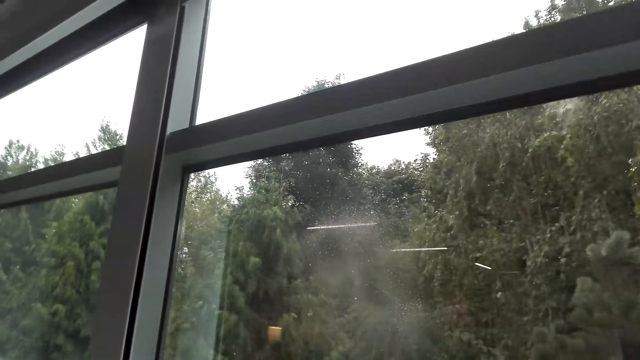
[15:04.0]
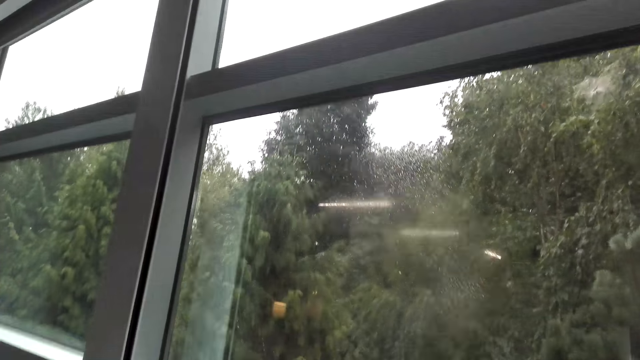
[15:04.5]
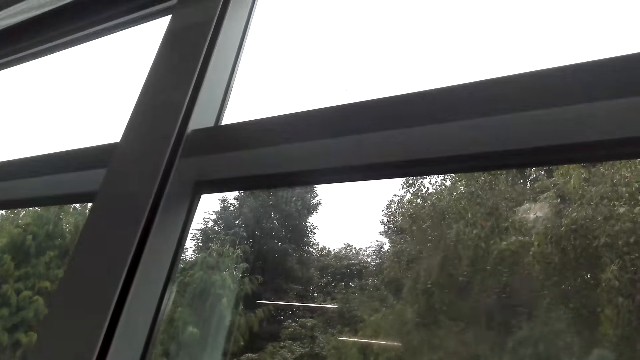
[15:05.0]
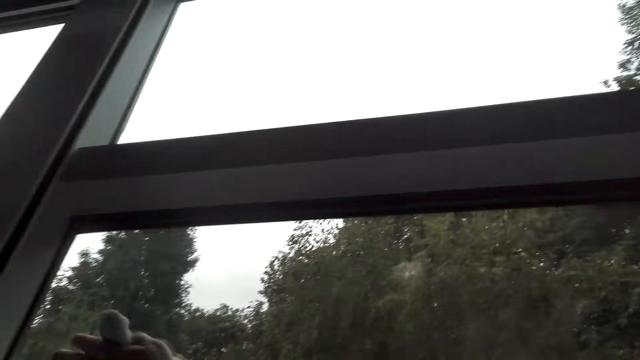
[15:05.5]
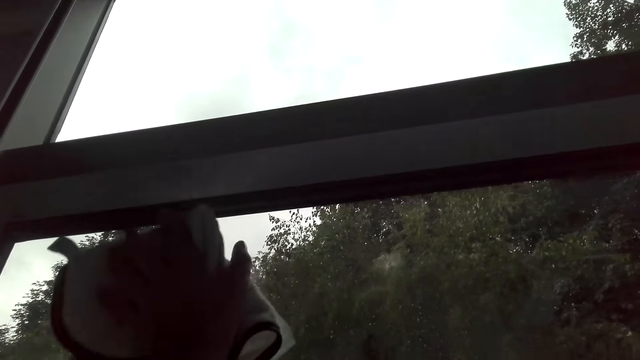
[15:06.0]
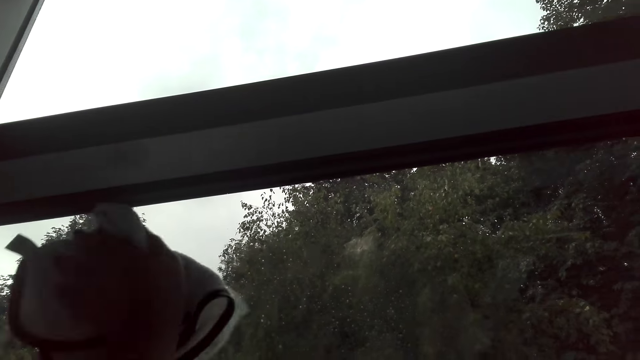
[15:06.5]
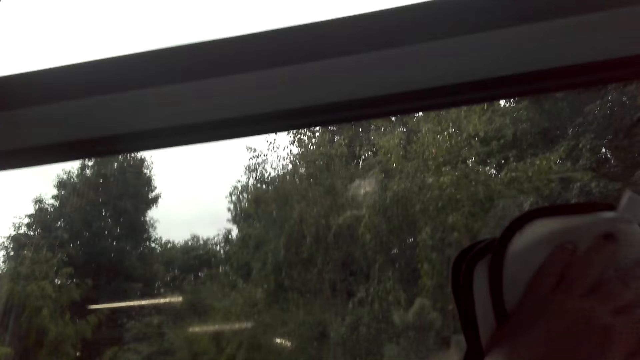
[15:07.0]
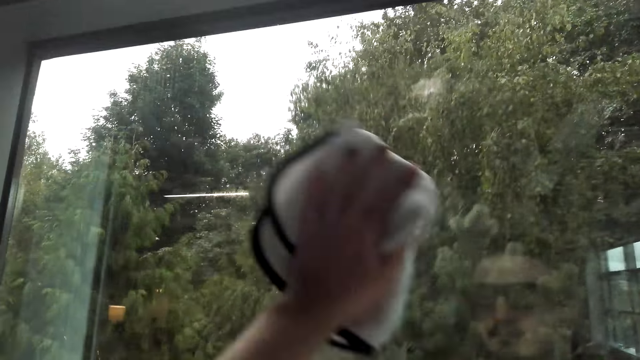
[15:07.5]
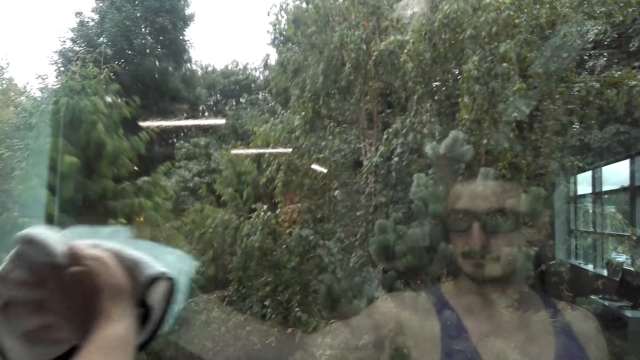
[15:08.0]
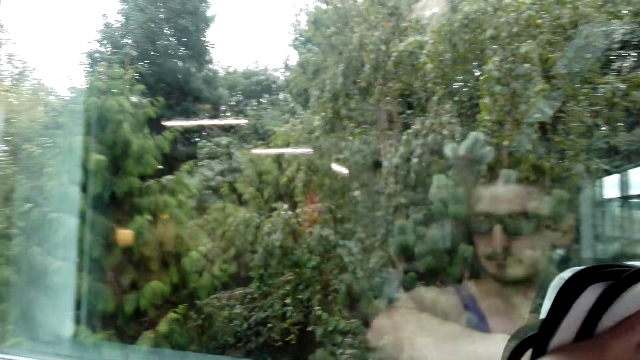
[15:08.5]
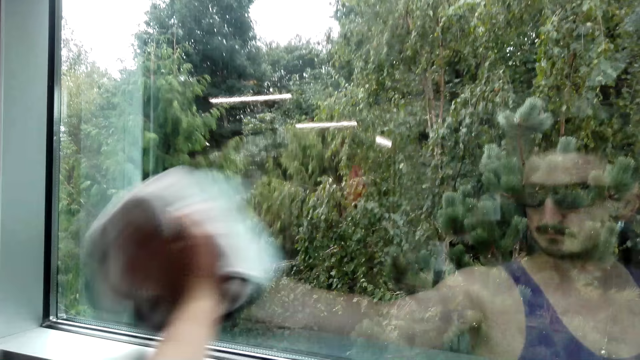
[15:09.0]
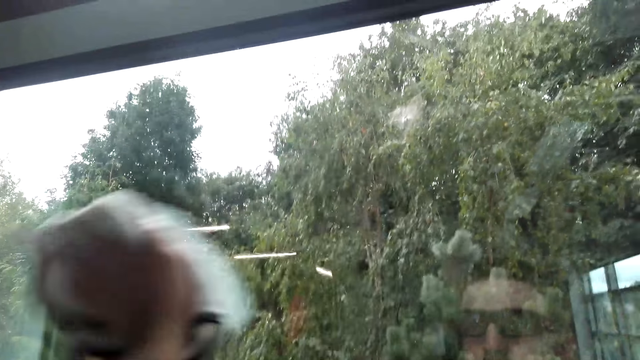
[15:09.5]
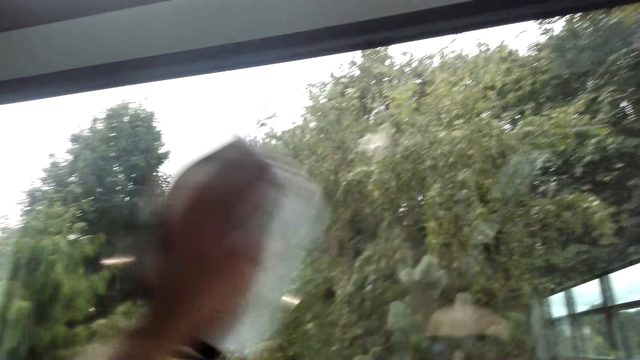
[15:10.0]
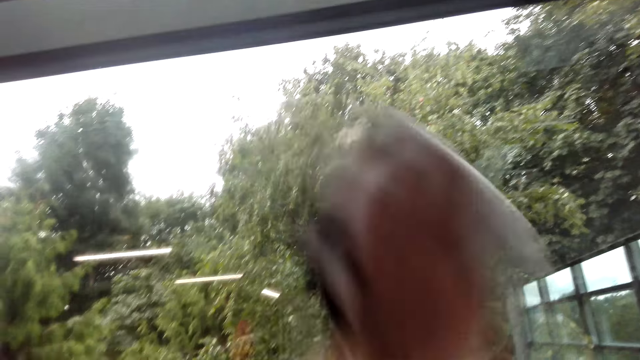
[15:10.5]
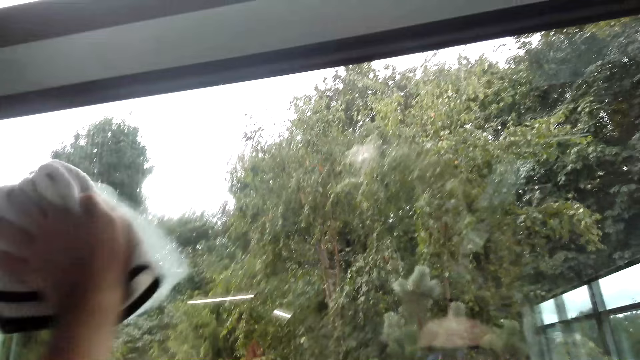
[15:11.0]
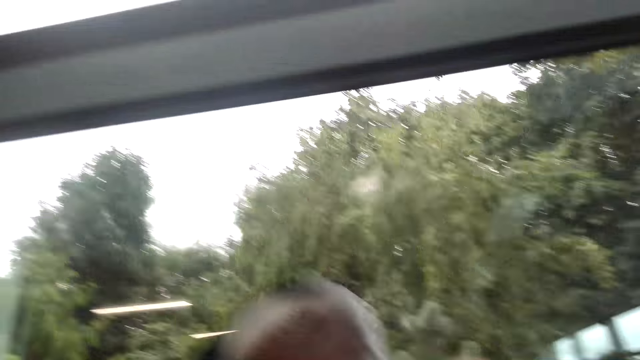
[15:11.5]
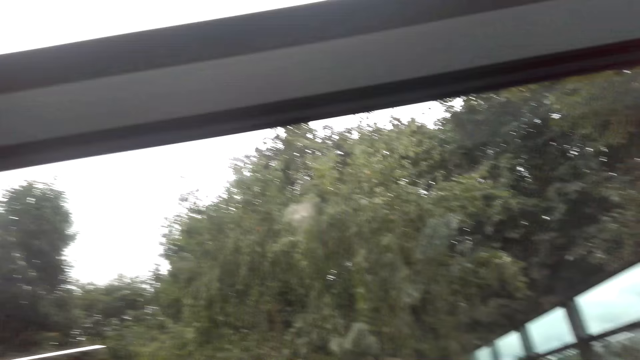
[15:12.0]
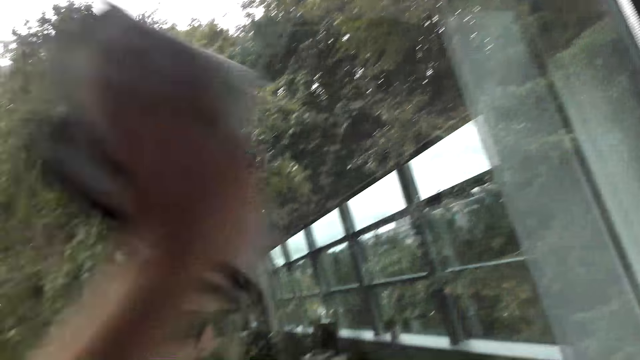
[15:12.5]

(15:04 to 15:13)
The camera wearer sprays the window with Windex cleaner. They wipe the window with a cloth.

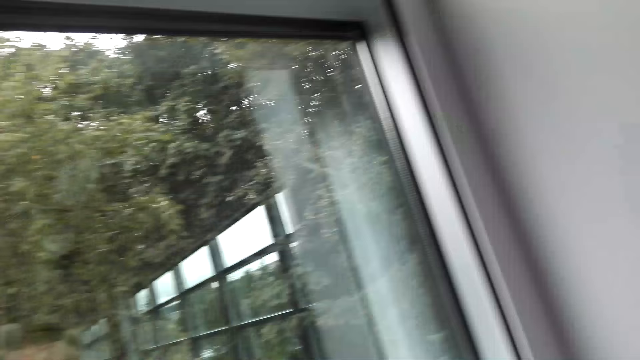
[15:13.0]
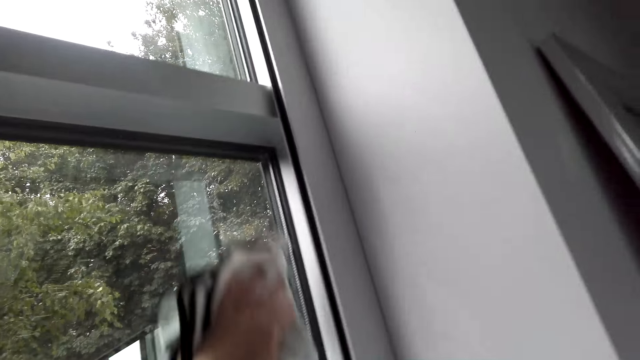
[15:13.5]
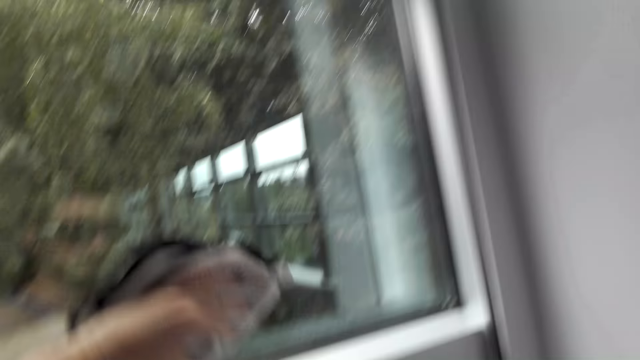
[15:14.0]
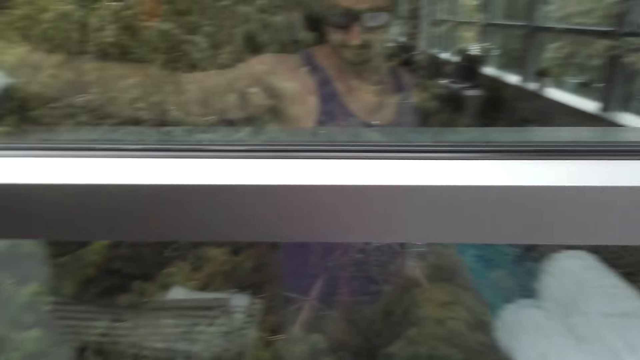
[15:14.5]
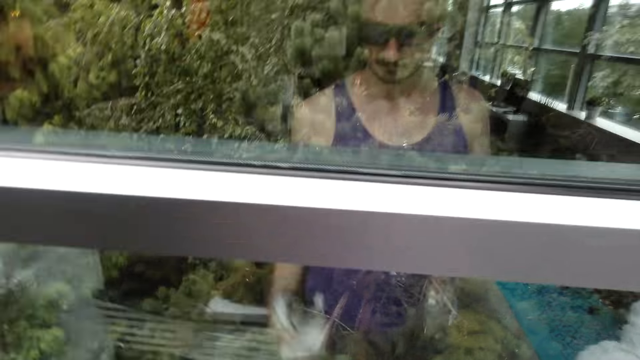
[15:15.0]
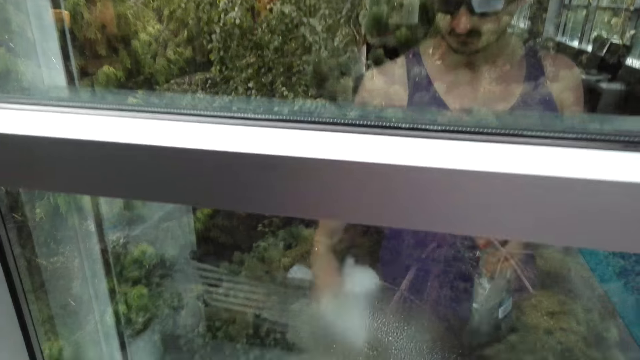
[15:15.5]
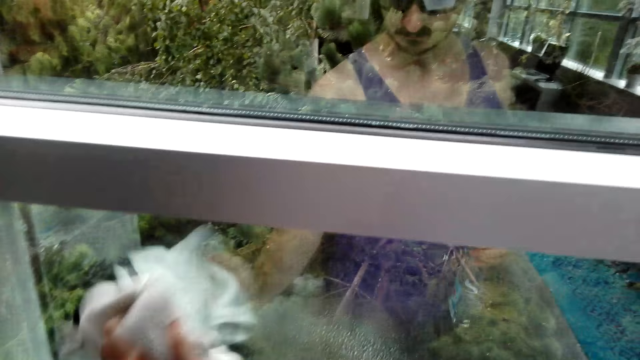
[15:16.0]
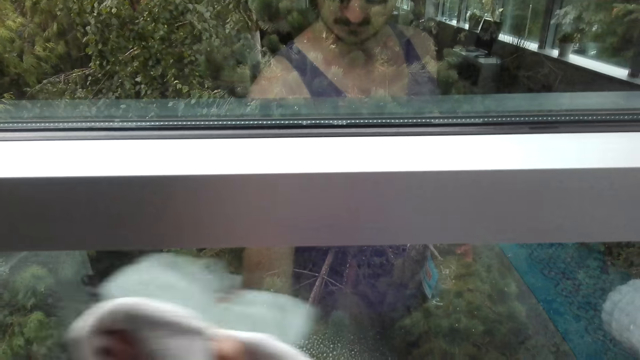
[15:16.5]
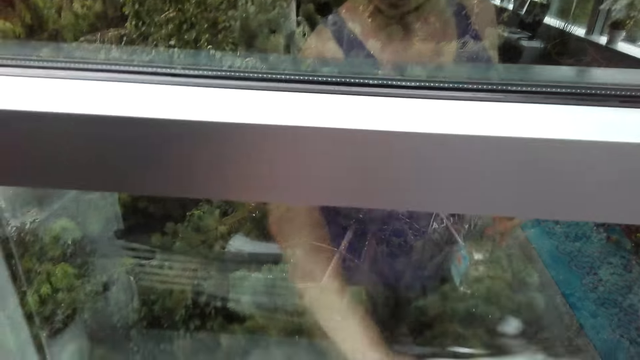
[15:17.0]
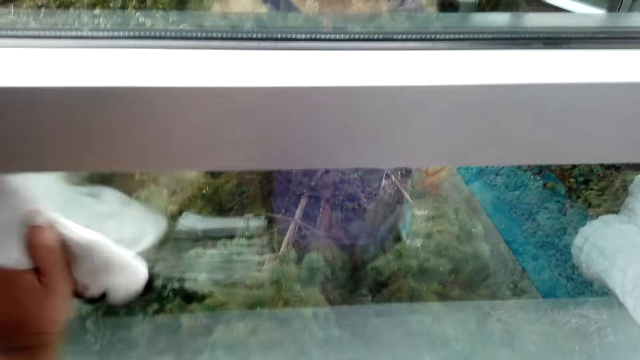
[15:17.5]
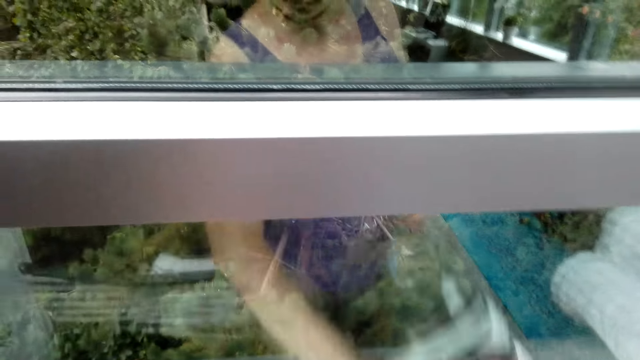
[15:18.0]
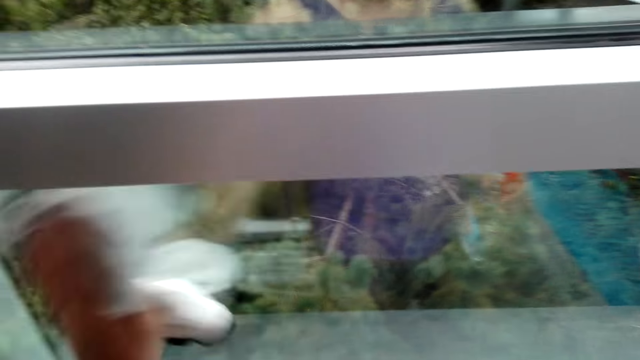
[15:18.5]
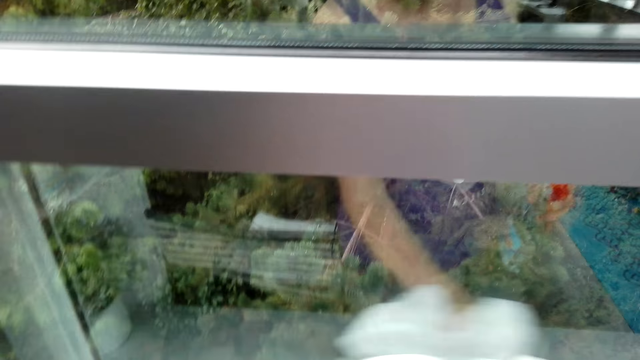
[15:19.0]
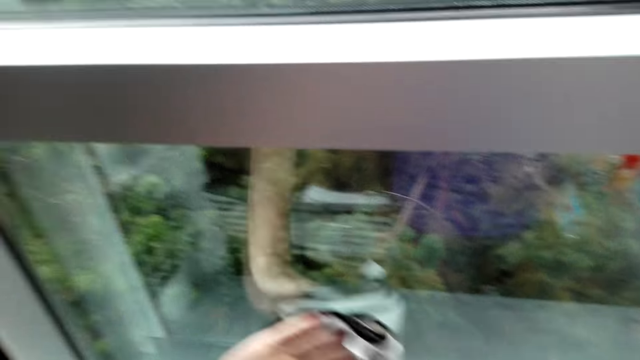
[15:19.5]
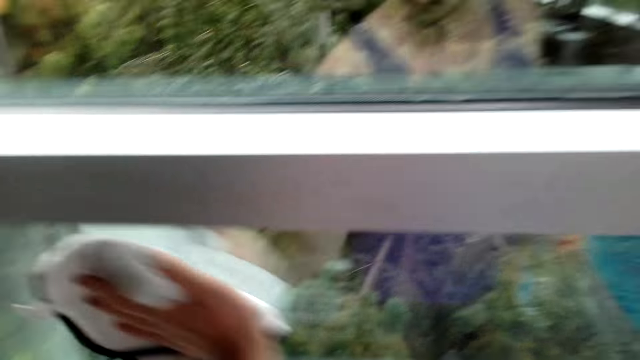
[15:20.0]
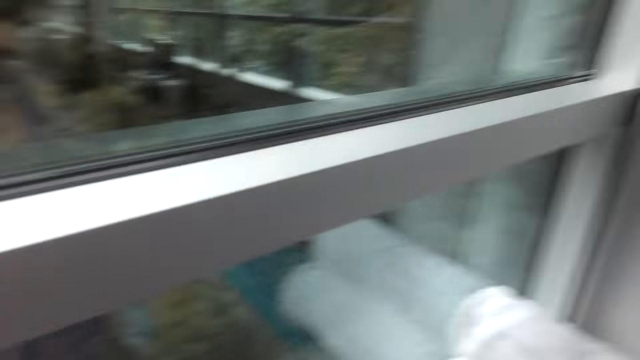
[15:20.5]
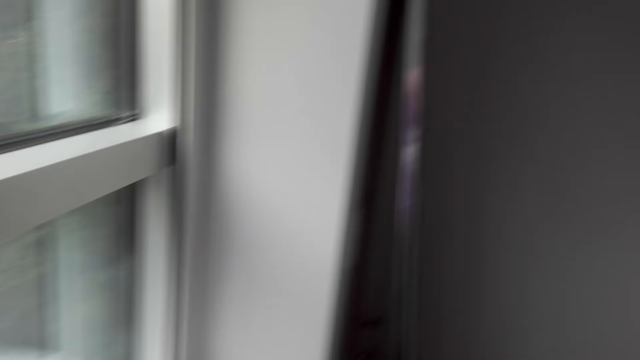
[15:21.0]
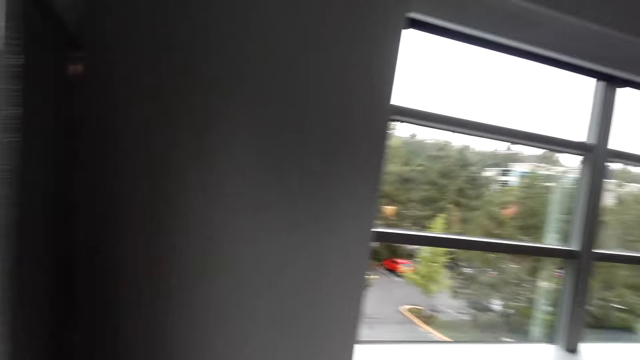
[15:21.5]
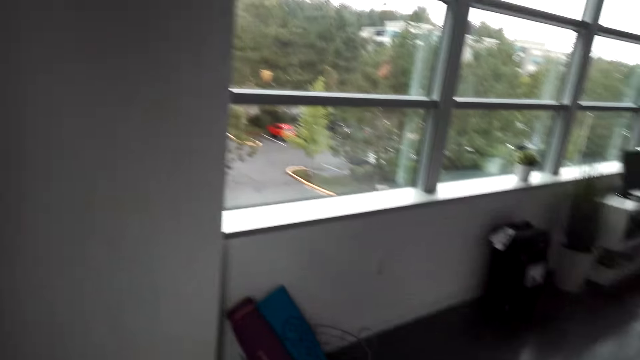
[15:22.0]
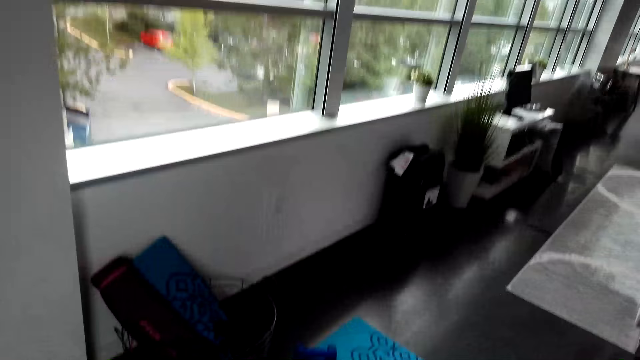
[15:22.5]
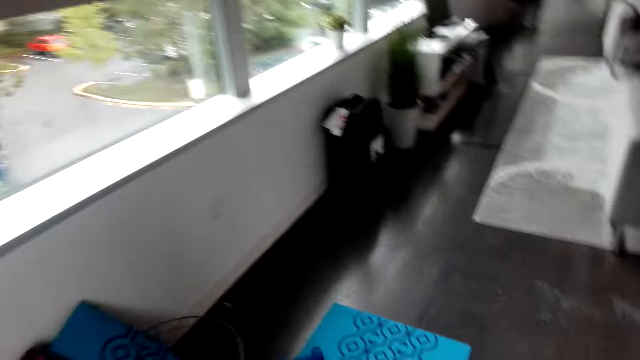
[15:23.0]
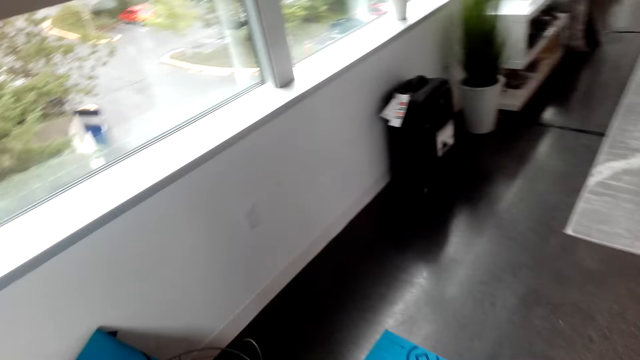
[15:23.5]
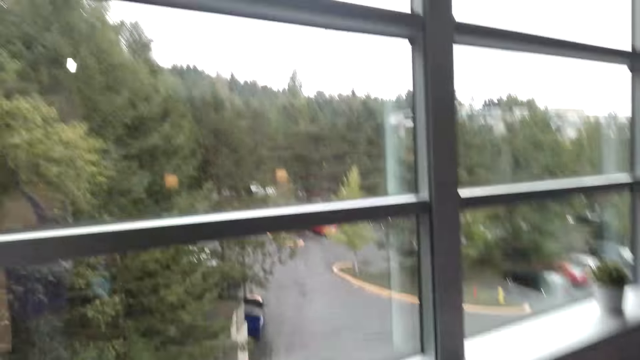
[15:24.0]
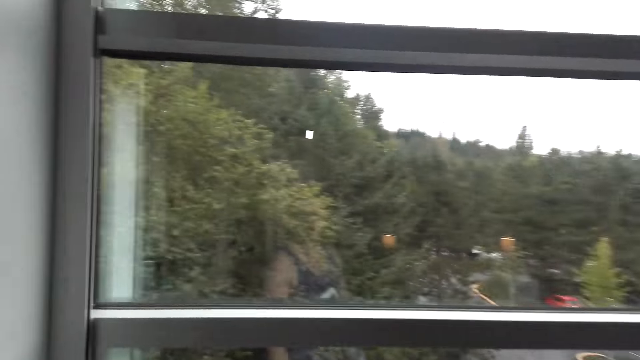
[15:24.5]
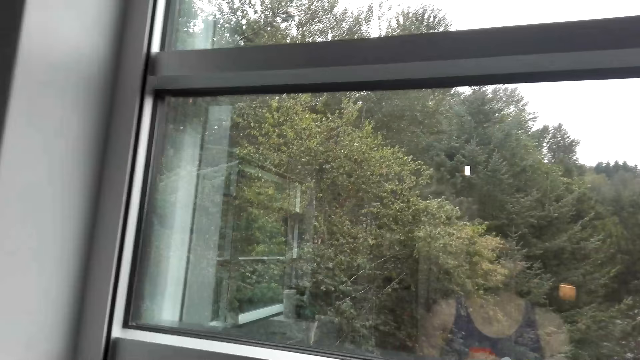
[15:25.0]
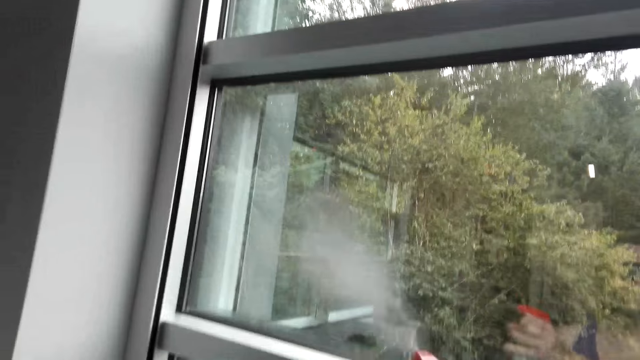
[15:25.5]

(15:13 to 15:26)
The camera wearer sprays the window with Windex cleaner. They wipe the window with a cloth.
